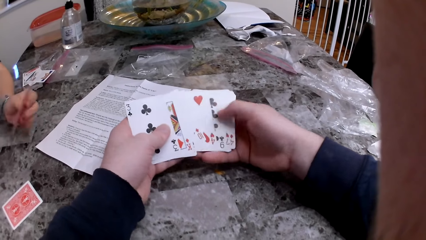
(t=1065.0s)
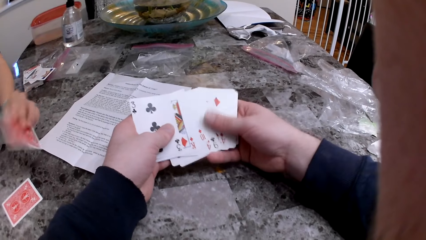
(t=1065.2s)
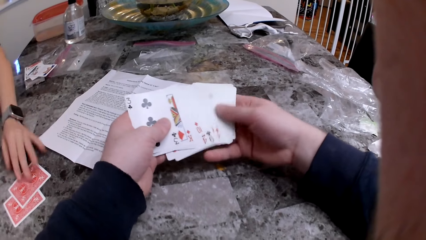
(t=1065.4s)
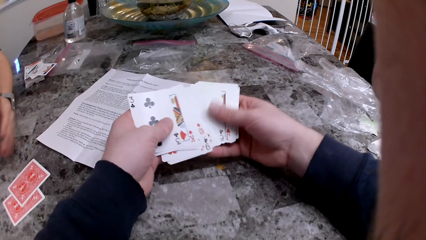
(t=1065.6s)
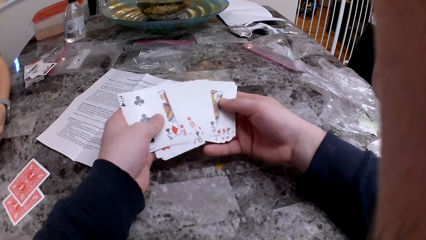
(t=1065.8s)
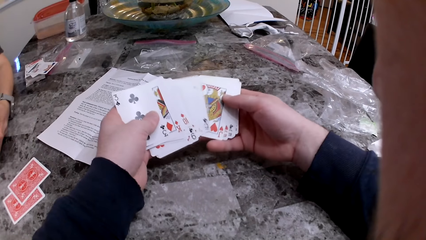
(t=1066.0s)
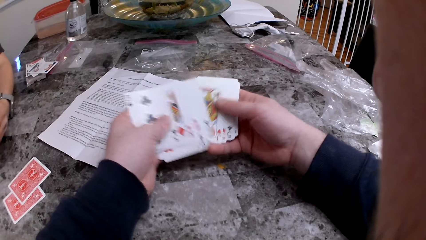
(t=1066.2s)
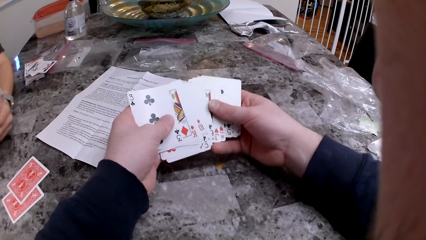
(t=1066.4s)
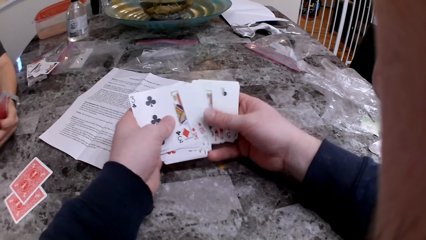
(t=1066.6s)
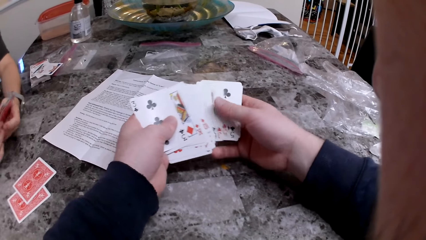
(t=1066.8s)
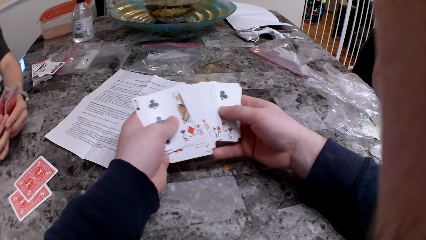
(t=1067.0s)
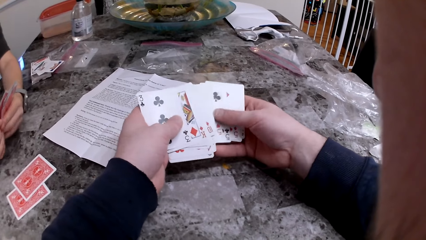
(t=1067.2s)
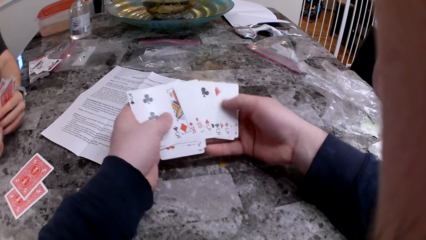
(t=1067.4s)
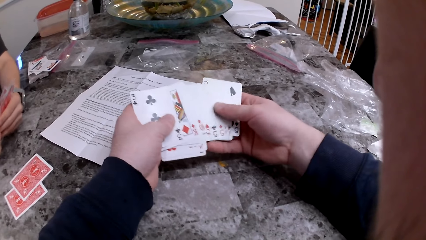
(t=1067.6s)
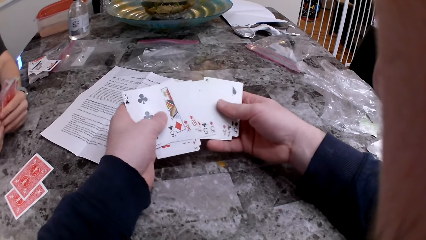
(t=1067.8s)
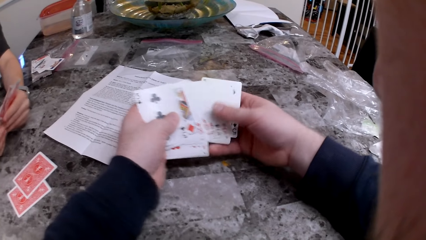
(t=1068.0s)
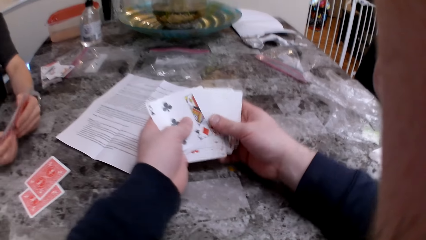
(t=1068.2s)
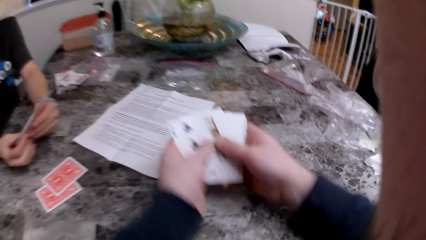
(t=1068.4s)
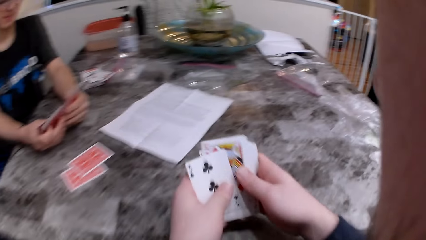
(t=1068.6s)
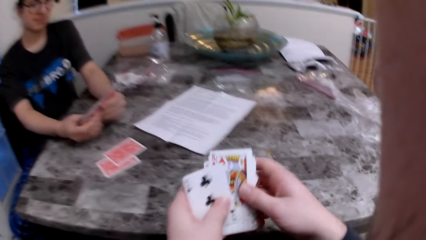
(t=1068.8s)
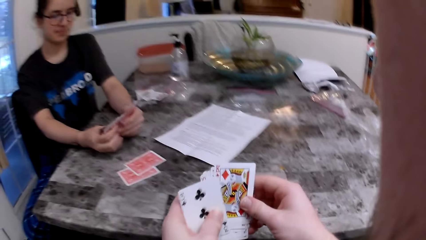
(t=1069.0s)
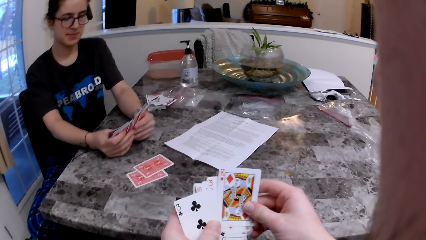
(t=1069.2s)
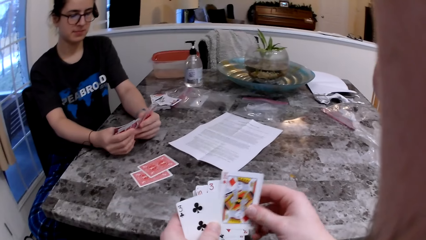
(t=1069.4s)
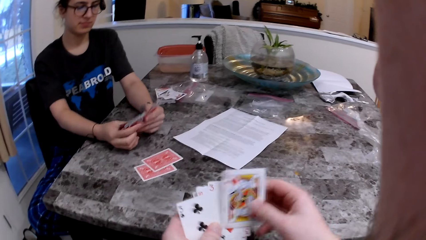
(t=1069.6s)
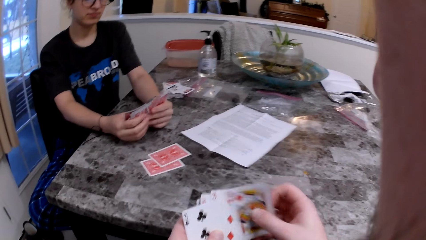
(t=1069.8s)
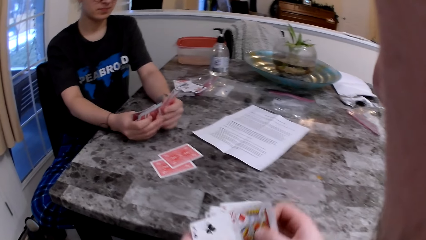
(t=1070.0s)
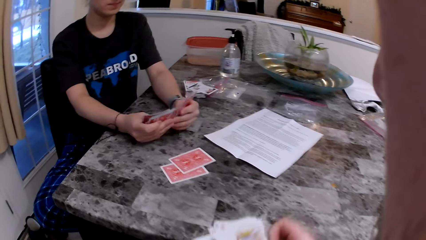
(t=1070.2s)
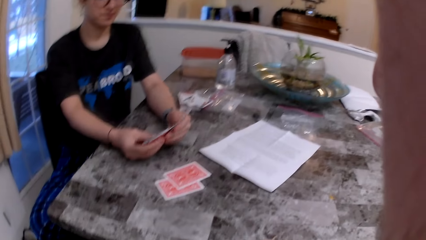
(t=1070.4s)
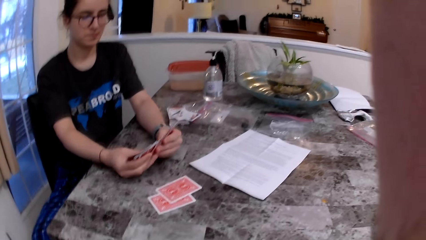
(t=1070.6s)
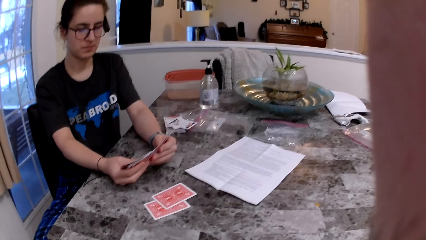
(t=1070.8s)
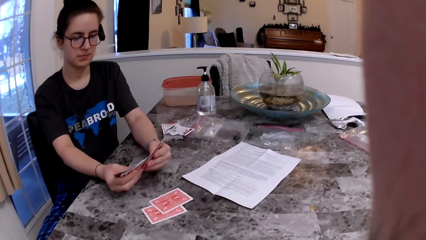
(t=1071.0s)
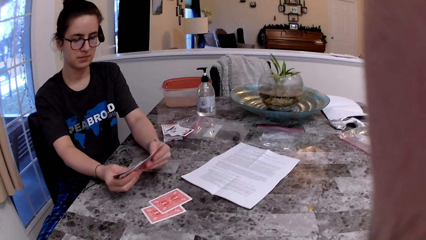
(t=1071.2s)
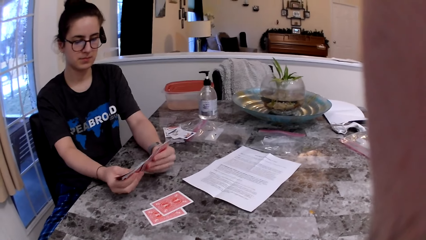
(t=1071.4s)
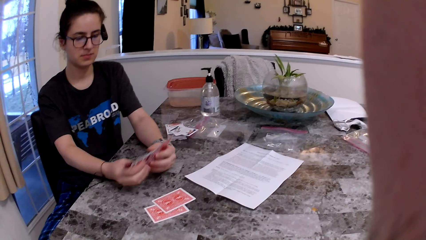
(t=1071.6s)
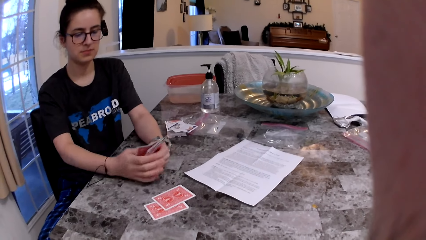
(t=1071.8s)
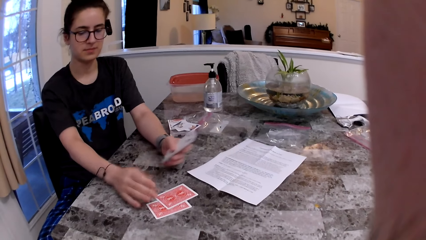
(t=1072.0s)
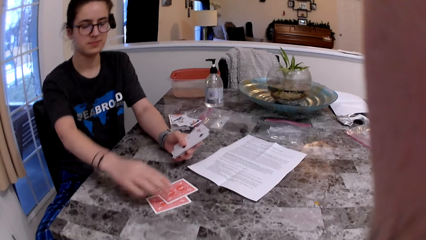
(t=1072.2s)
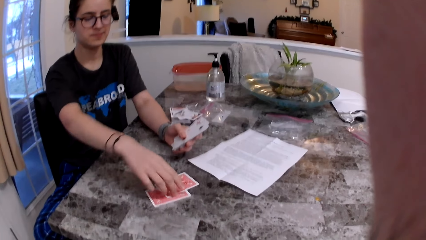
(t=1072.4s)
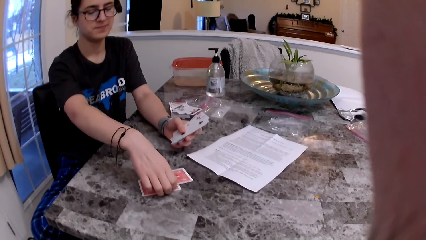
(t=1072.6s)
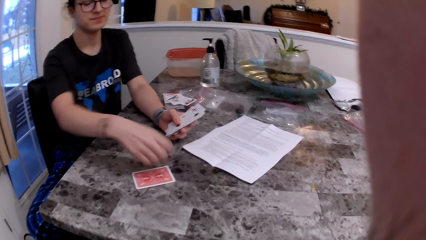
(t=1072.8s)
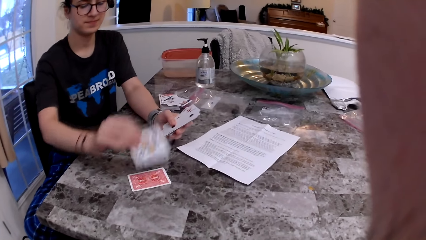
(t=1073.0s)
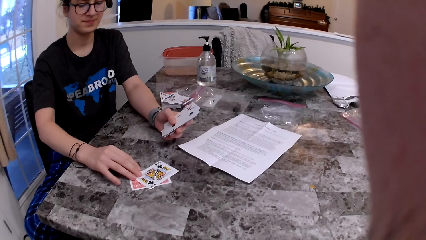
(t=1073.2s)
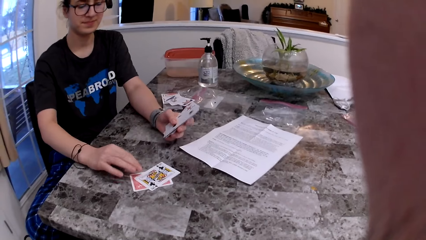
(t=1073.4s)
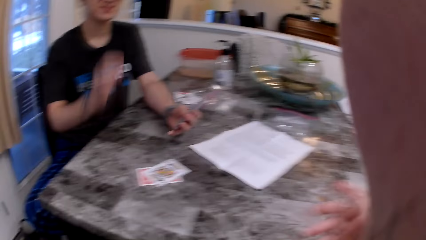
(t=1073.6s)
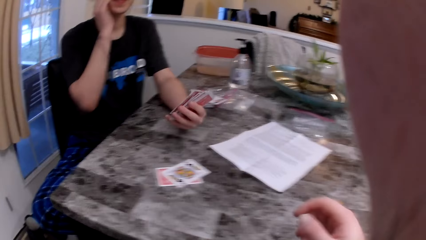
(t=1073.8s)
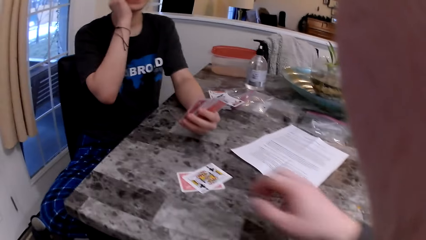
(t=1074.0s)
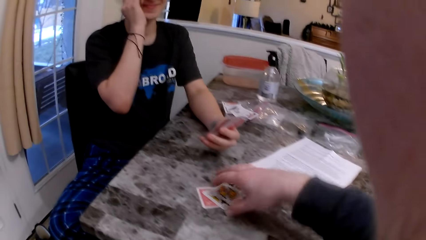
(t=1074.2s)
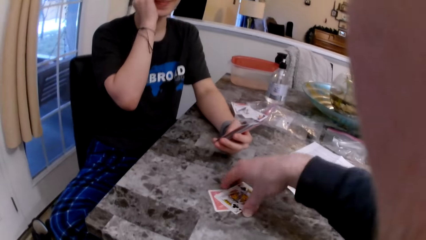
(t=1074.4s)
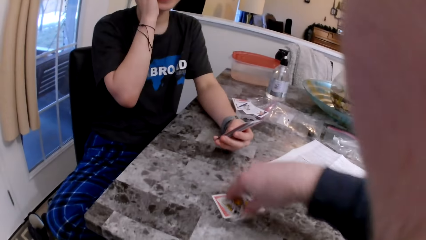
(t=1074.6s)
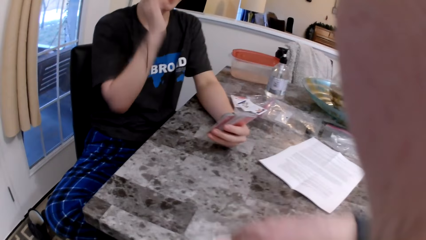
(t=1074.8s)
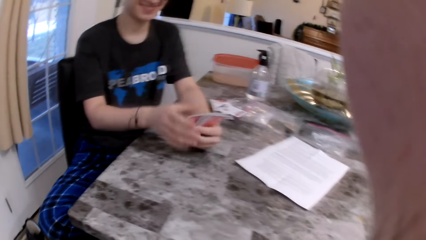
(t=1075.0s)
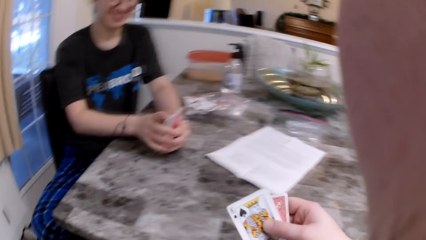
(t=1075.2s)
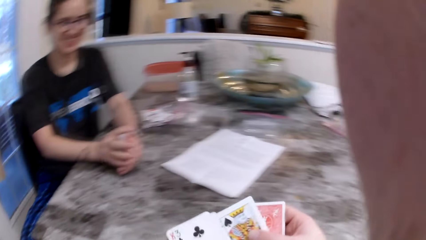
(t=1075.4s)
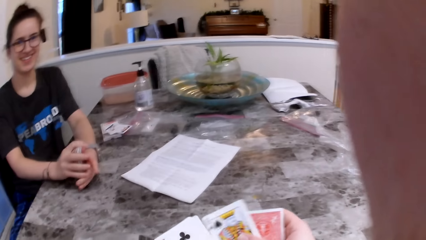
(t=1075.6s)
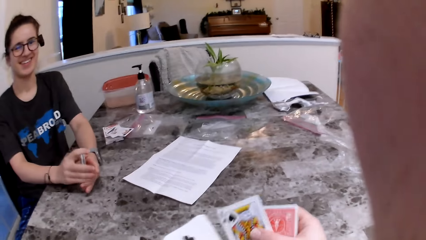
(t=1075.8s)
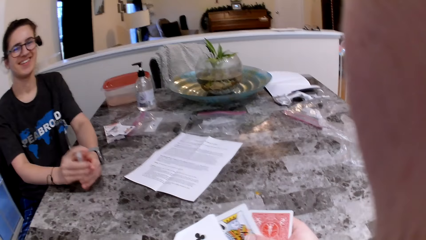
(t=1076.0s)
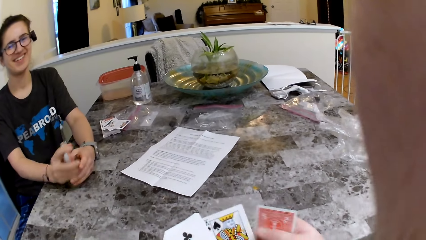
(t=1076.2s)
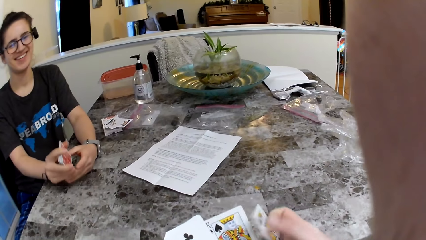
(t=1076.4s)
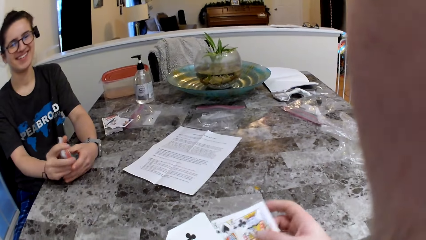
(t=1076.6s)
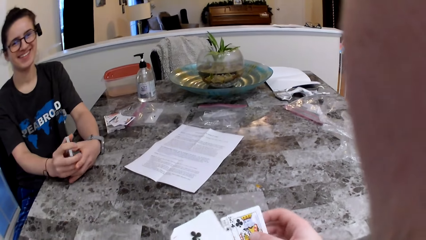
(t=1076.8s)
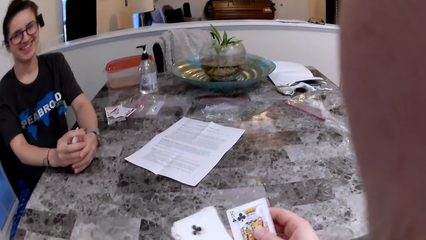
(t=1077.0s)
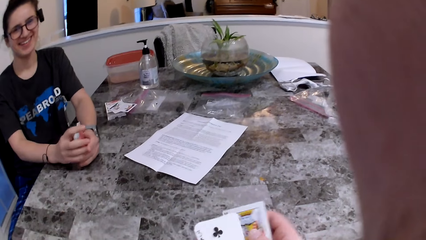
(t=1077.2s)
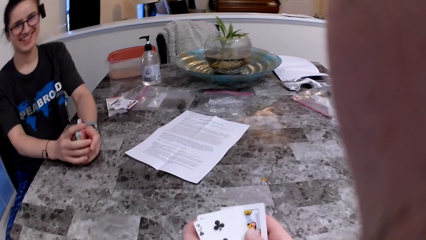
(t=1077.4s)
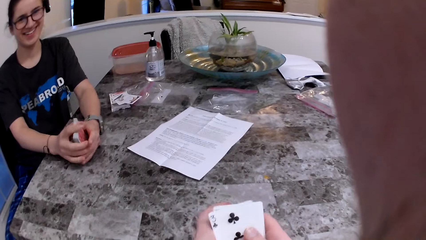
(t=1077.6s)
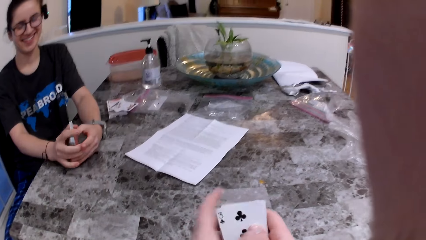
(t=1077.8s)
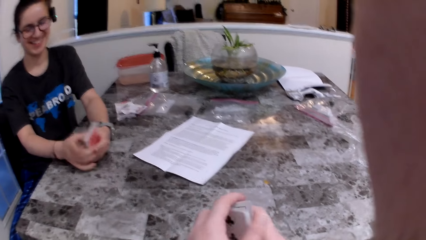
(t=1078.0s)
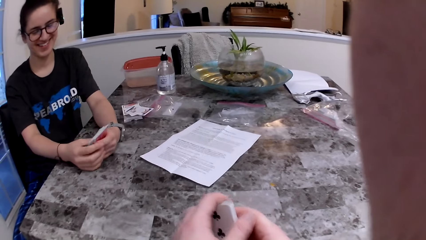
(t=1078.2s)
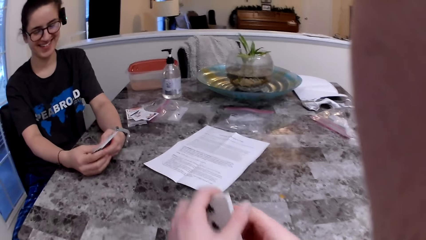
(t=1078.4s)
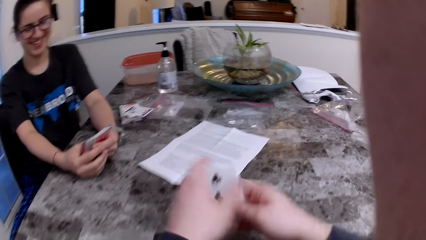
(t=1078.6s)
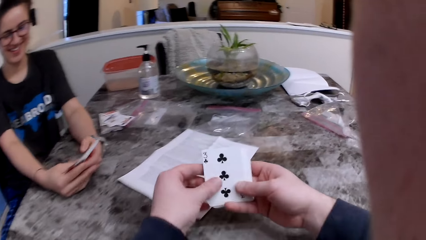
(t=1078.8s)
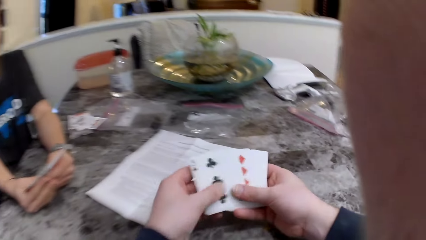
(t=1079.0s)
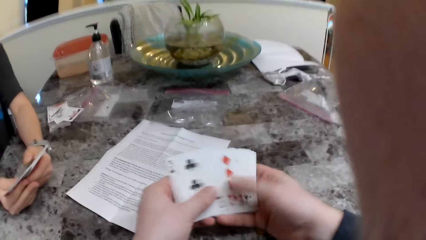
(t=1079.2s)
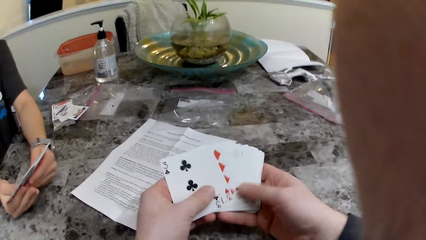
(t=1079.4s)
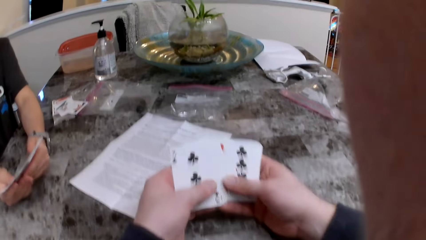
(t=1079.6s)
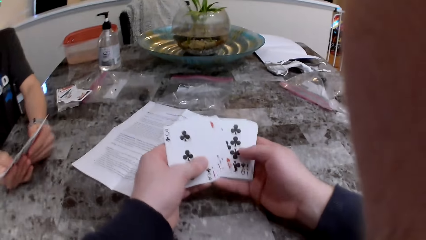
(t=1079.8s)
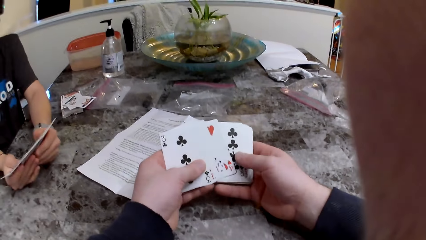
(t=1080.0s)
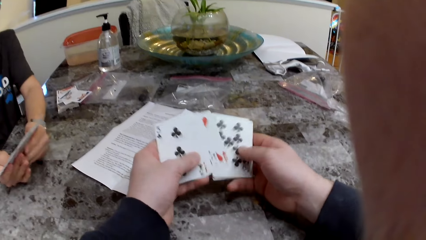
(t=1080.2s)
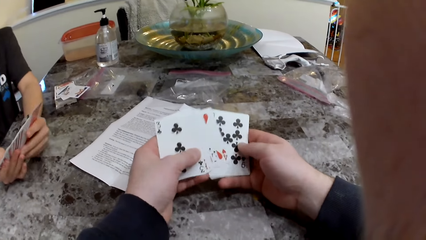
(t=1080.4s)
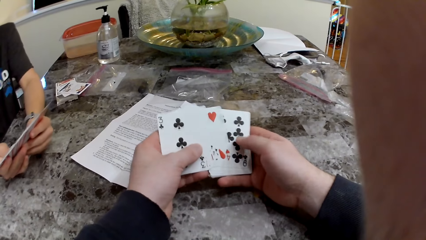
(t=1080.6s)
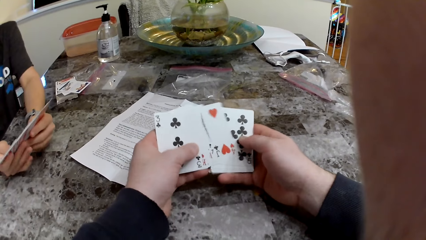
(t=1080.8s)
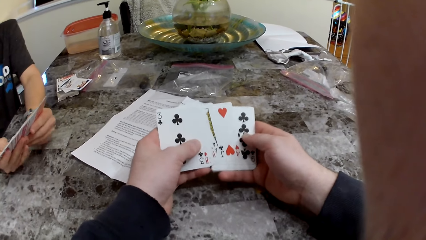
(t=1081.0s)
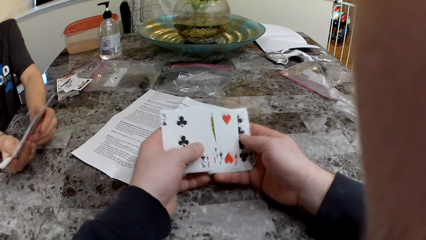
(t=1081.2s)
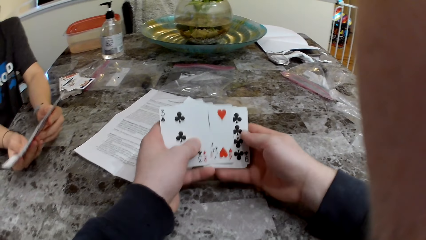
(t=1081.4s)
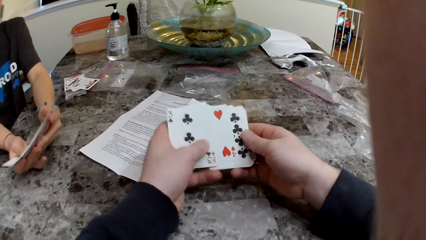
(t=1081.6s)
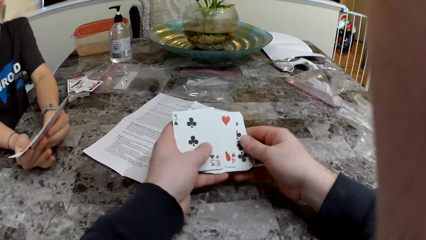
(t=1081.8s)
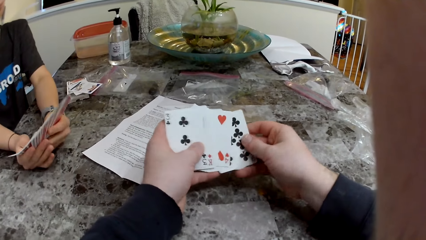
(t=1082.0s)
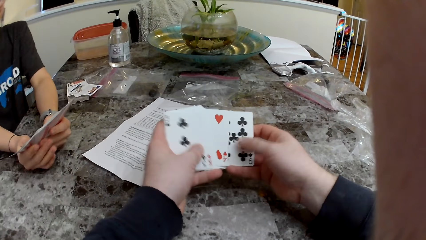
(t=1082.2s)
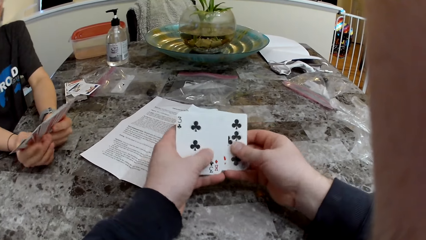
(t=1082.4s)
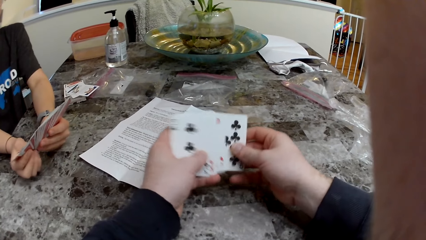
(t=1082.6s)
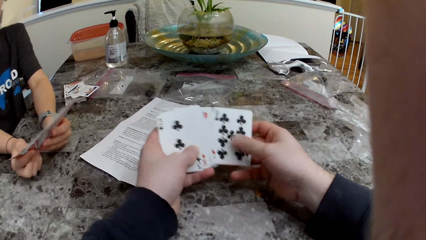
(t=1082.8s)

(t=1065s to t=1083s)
The woman puts a card on the table and turns the card over. The camera wearer picks up the cards. The woman arranges the cards. The camera wearer checks the cards and arranges the cards. The woman checks the cards. The camera wearer checks the cards.
